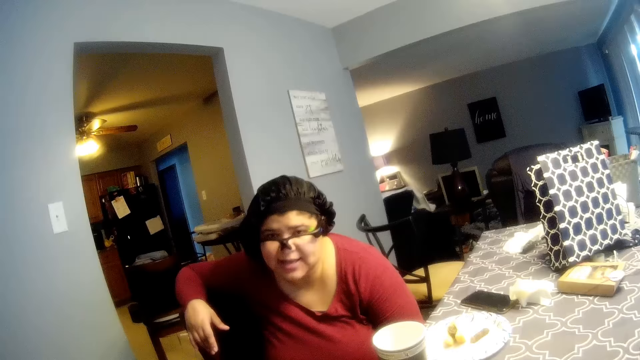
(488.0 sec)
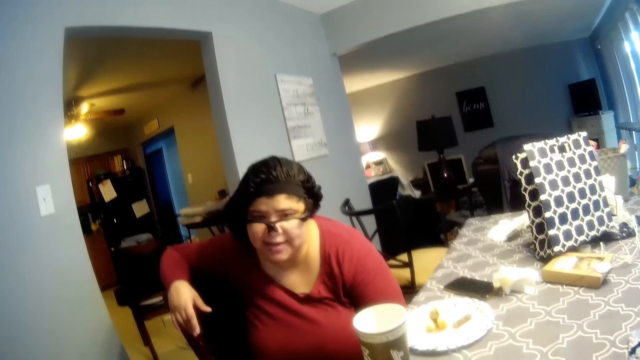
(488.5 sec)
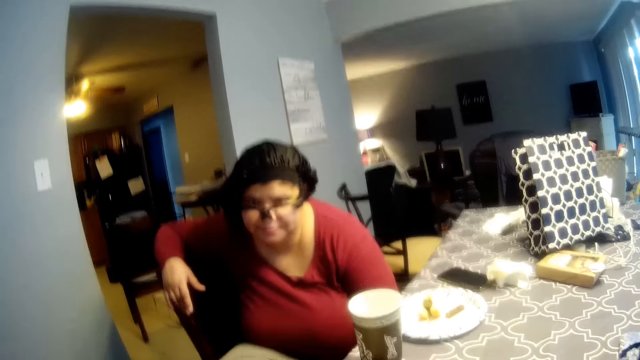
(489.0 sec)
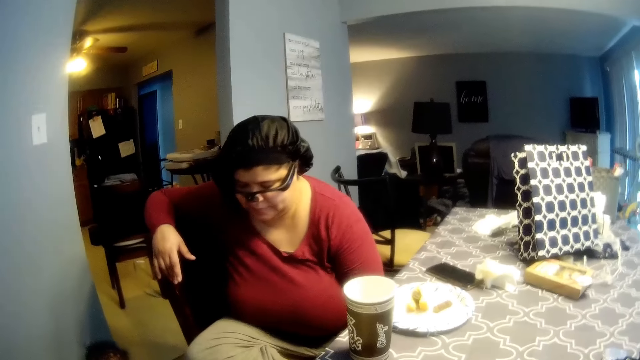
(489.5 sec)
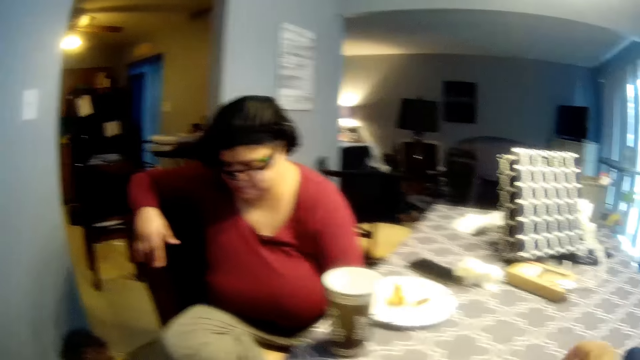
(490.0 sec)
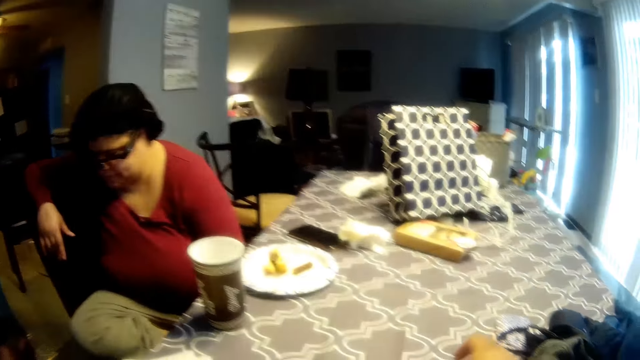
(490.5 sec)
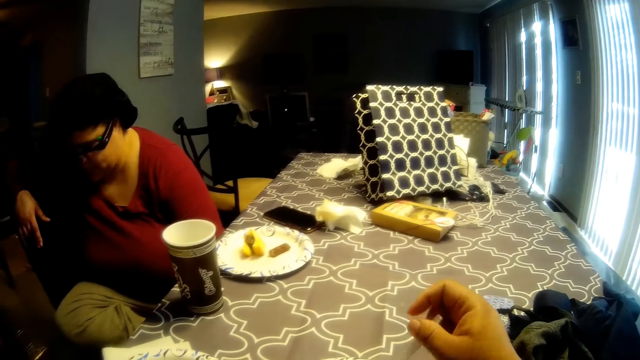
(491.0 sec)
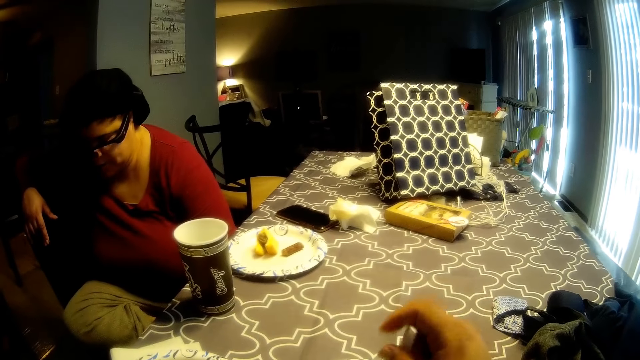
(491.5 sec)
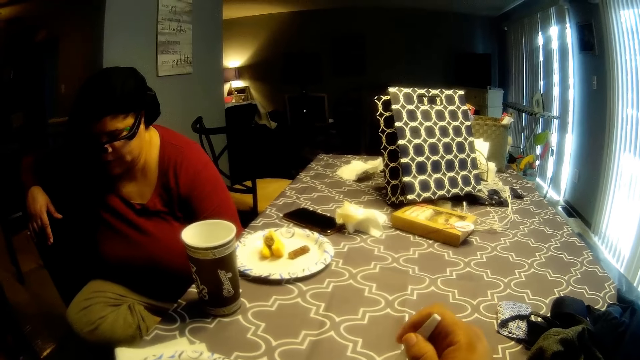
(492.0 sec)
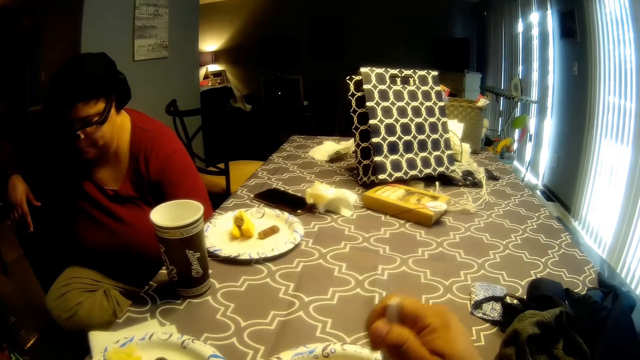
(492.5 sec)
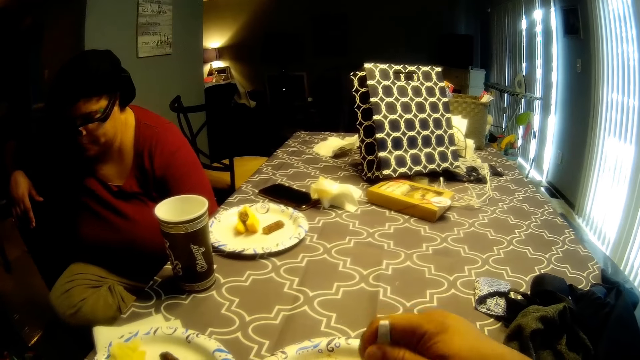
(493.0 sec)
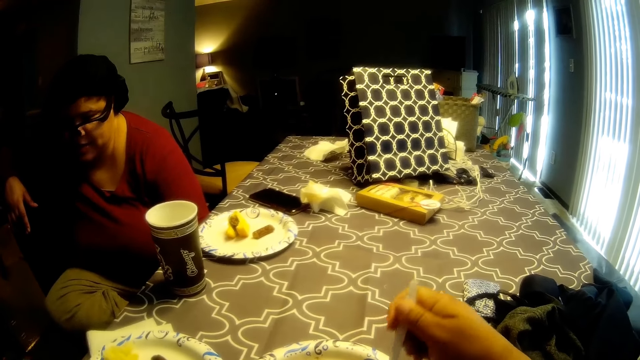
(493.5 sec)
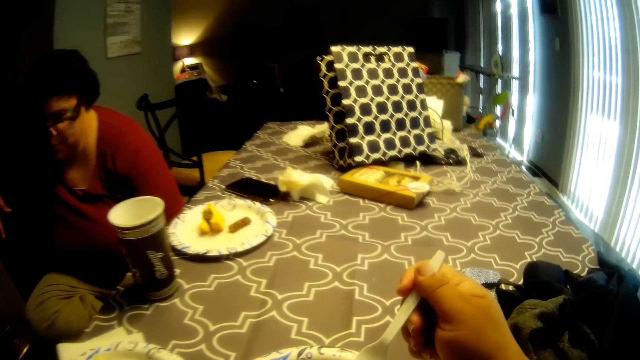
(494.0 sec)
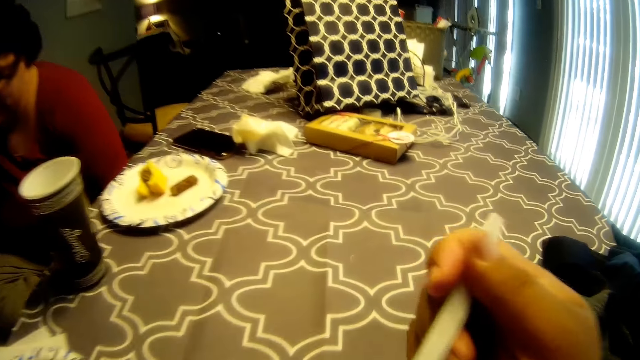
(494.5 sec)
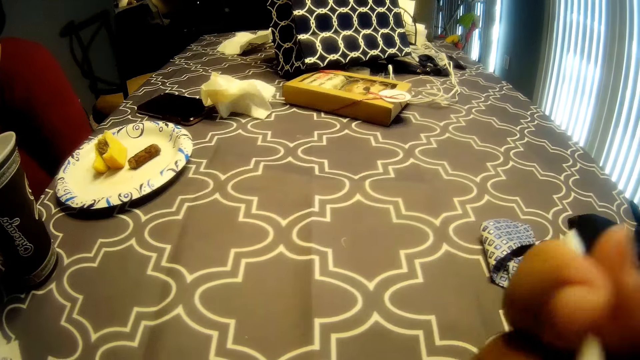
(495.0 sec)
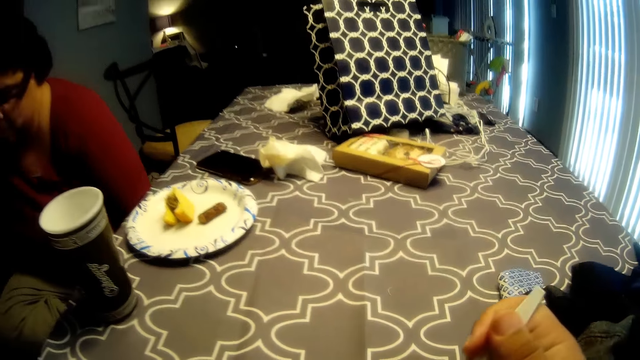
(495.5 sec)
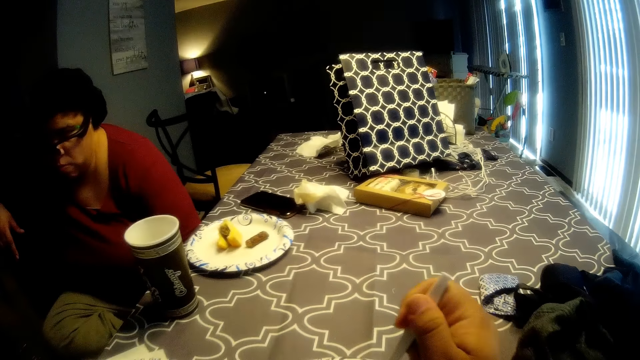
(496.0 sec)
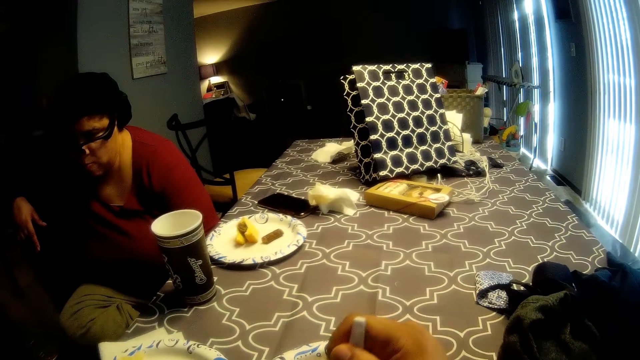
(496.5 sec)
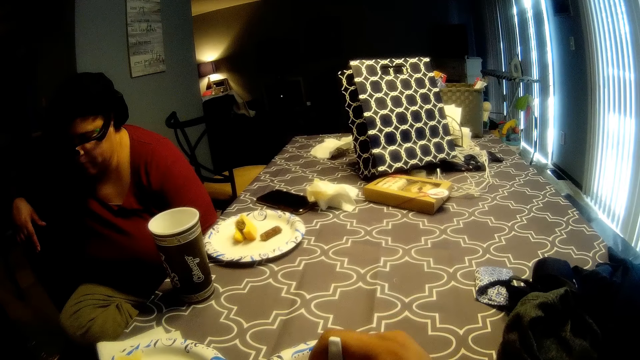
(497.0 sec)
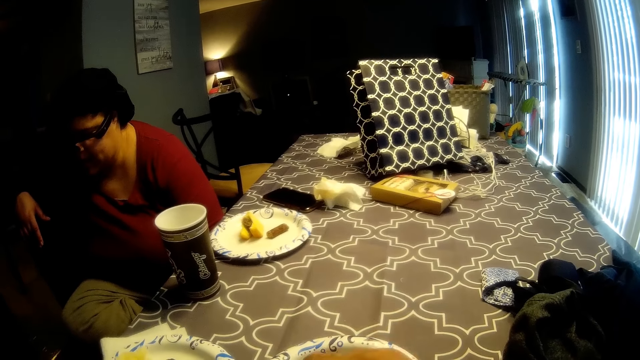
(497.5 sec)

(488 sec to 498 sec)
The camera wearer eats with a spoon. A woman converses with the camera wearer.

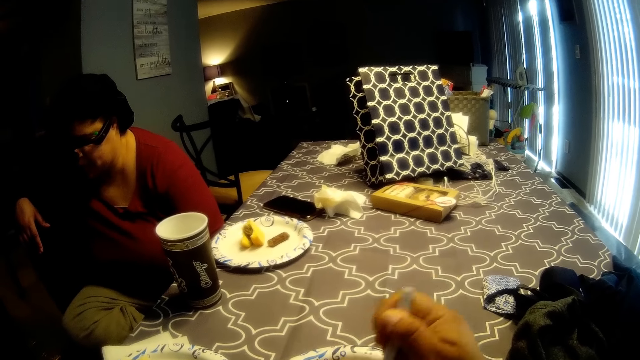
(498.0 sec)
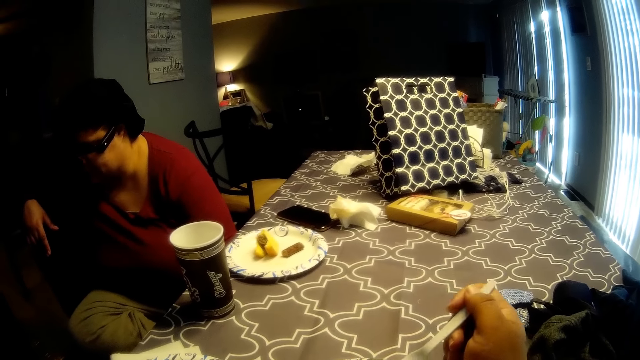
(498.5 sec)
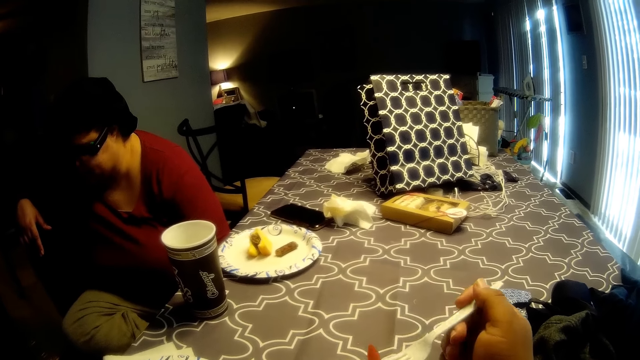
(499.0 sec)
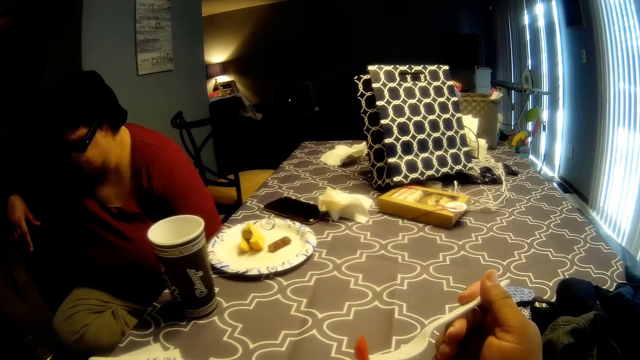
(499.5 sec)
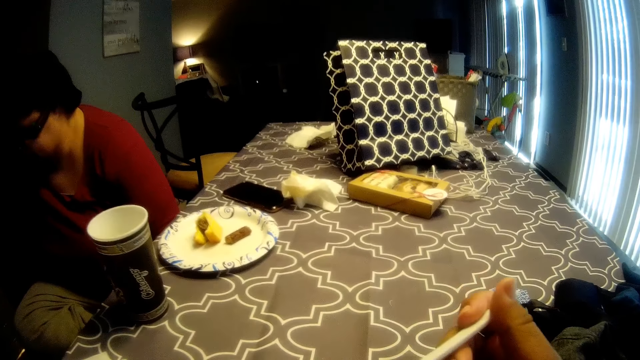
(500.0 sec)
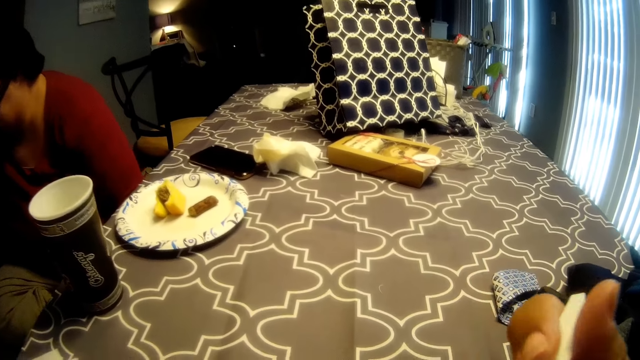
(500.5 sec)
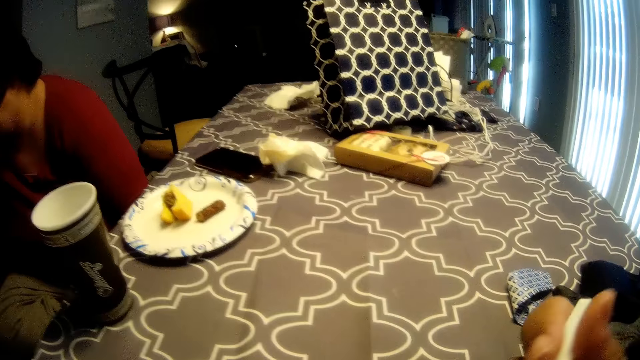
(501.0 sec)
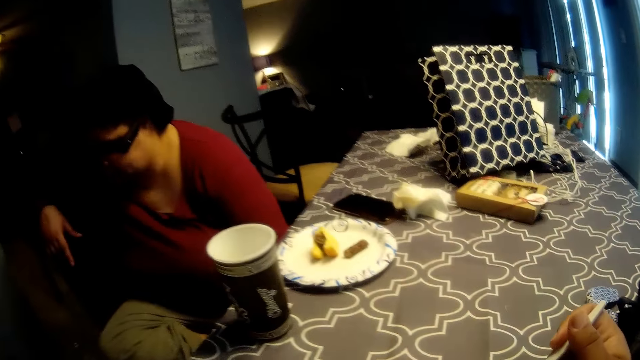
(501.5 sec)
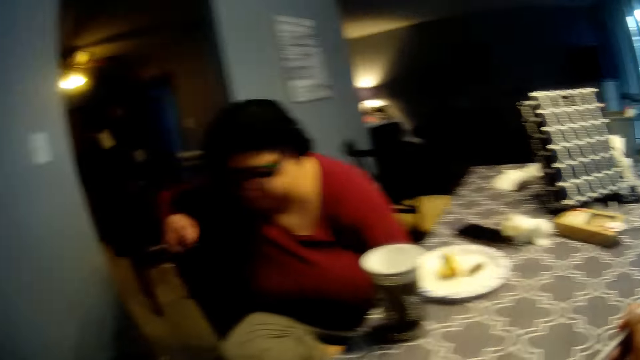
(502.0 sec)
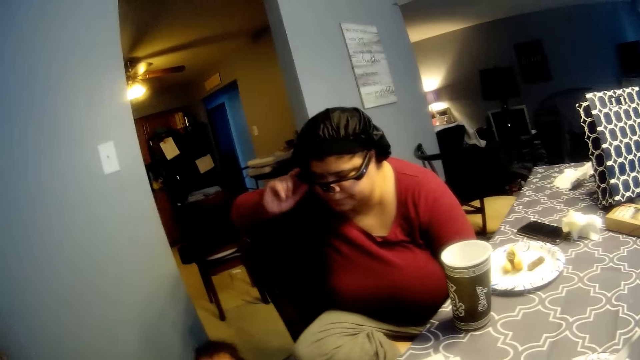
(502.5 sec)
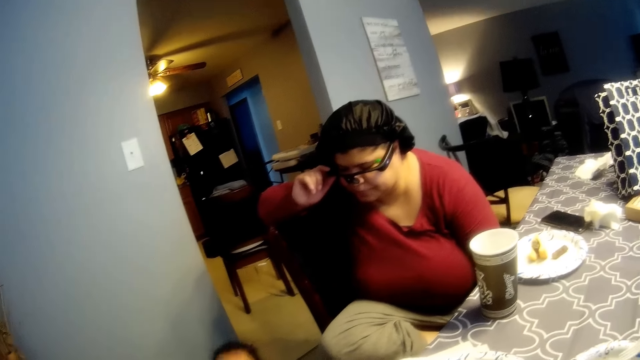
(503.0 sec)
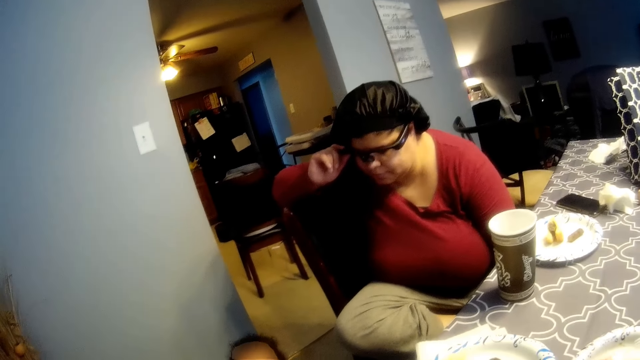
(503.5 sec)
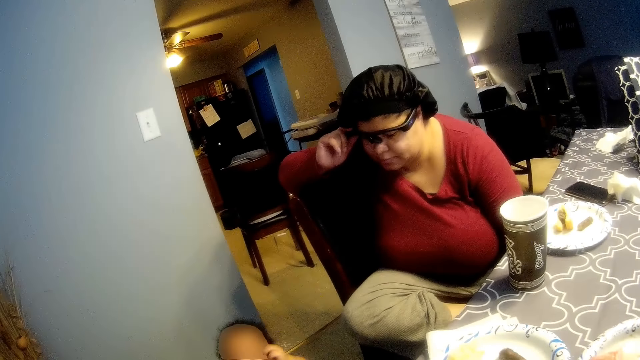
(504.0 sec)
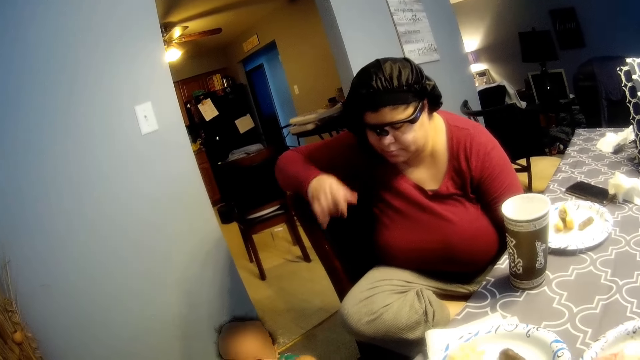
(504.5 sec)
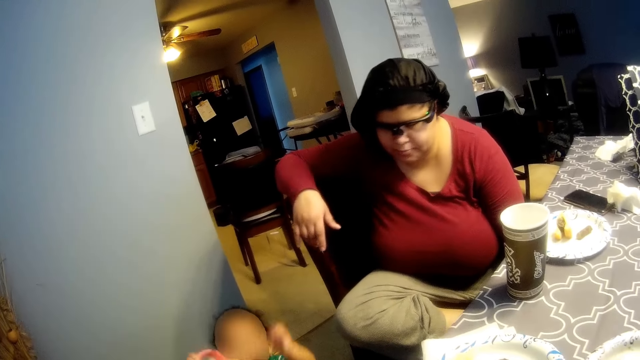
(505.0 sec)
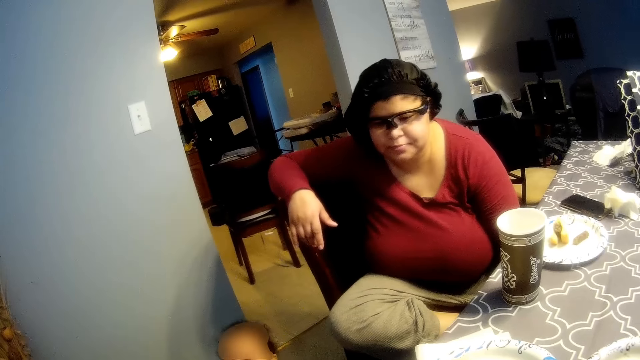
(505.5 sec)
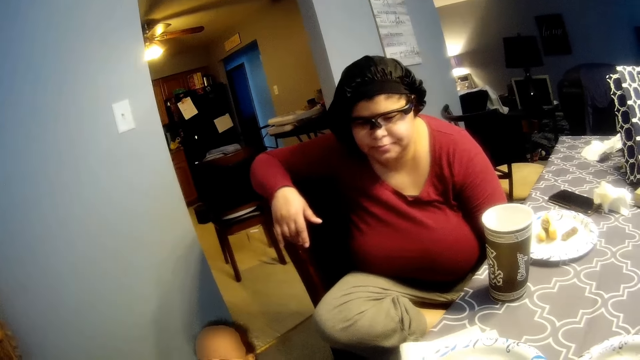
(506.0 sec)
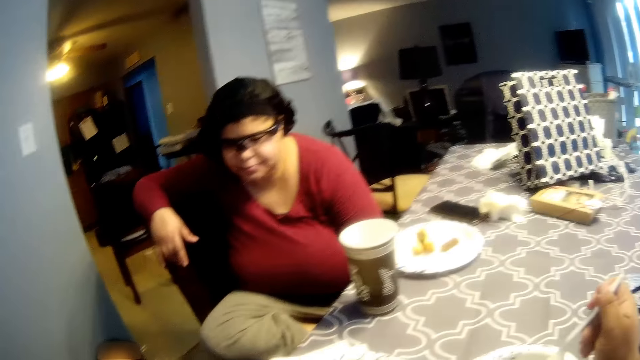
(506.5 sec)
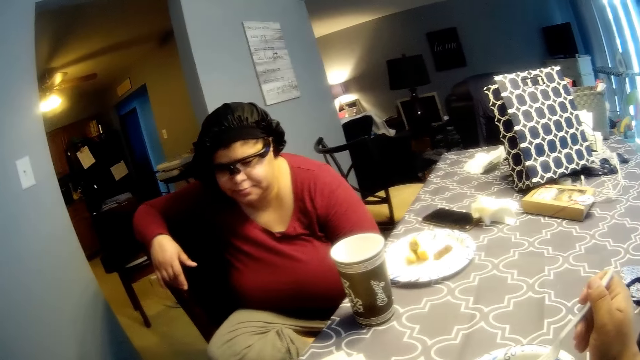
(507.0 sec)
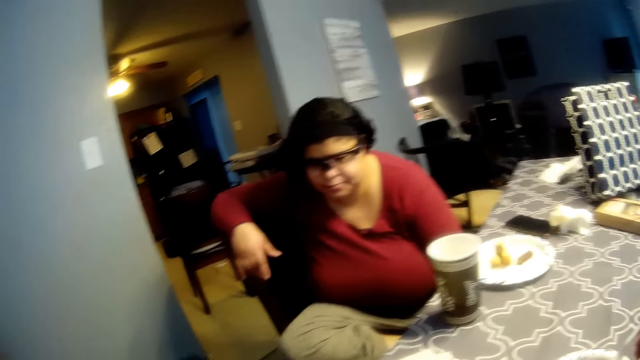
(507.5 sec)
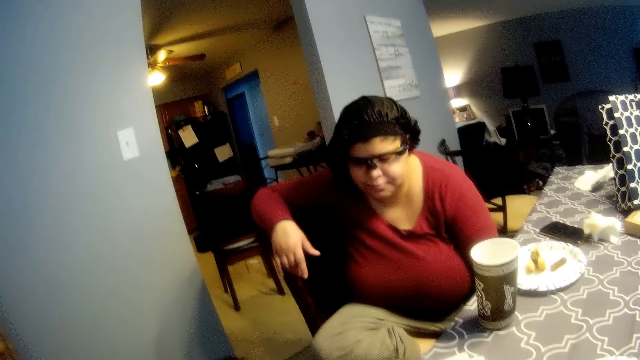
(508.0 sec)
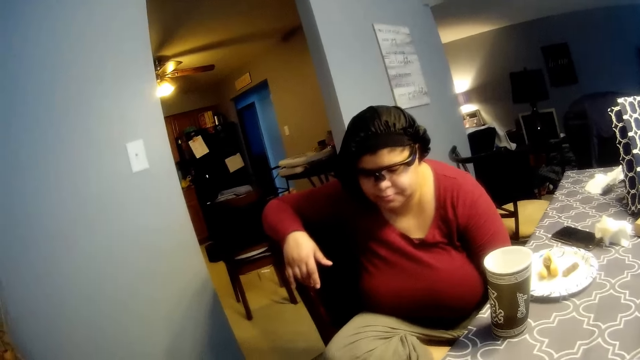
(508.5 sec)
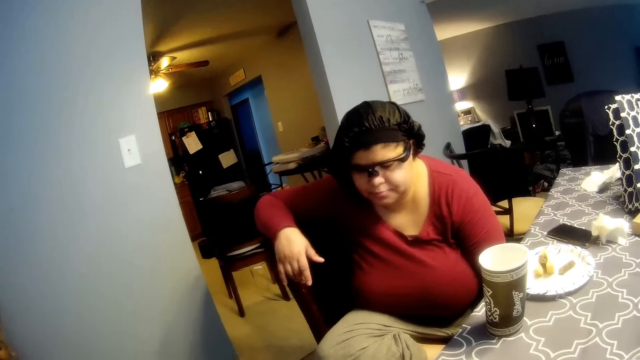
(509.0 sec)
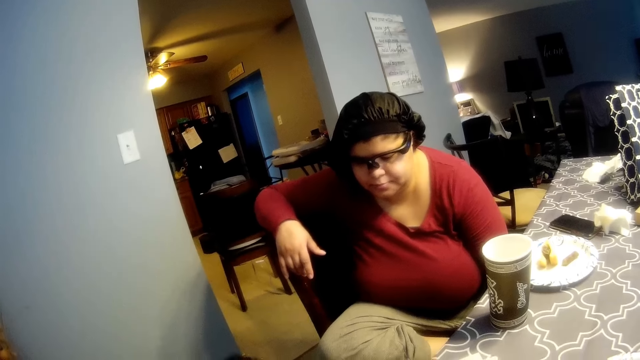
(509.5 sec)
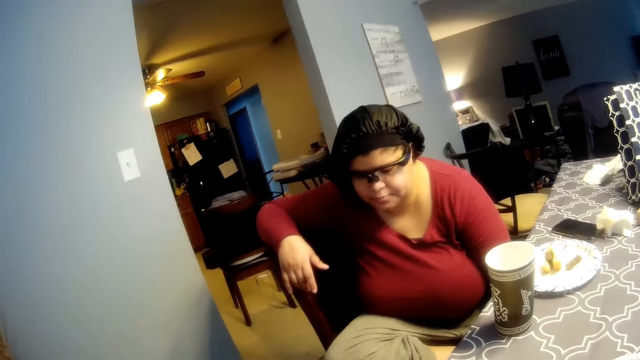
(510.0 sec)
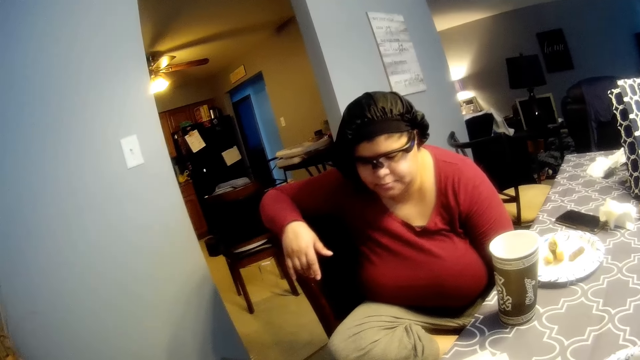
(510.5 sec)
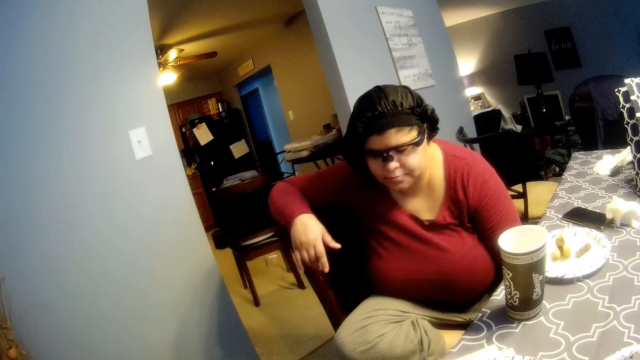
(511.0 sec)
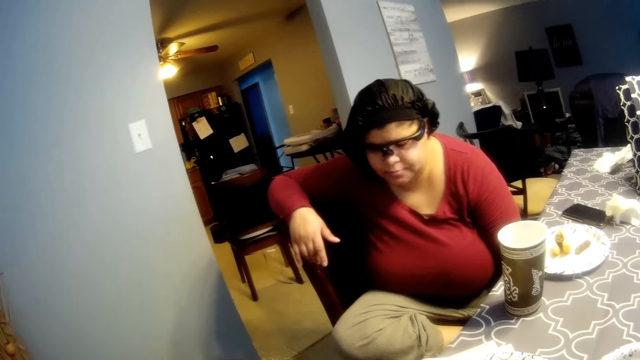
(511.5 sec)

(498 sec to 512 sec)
The camera wearer eats with a spoon. A woman touches her glasses with her right hand. The woman stares at the baby. The camera wearer interacts with the baby. They converse.
